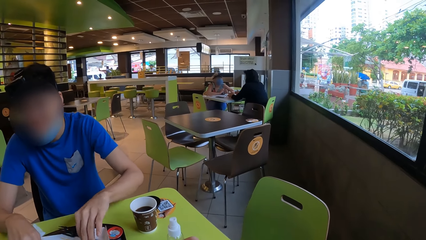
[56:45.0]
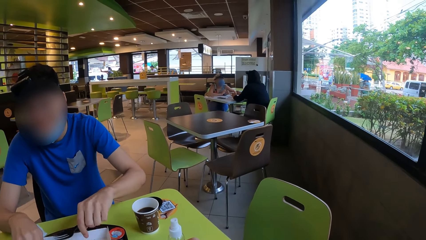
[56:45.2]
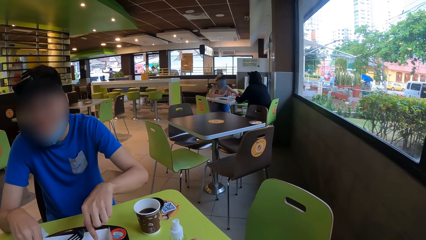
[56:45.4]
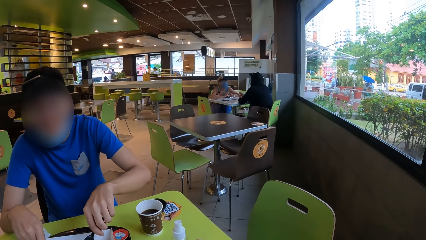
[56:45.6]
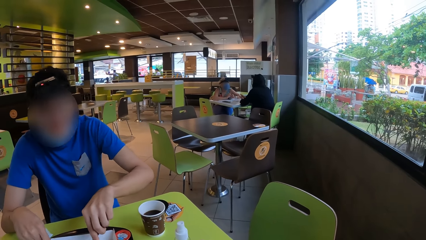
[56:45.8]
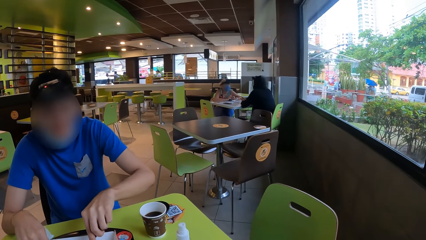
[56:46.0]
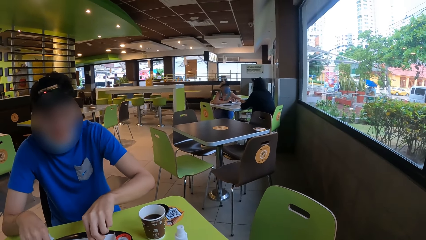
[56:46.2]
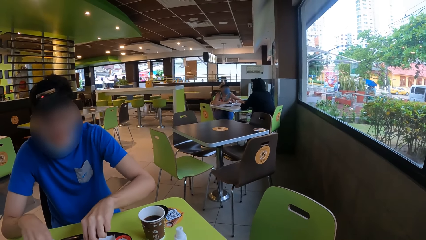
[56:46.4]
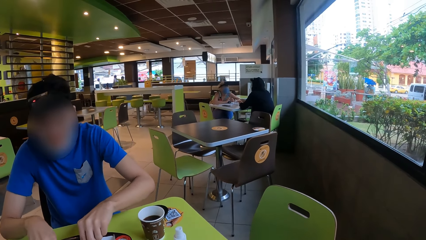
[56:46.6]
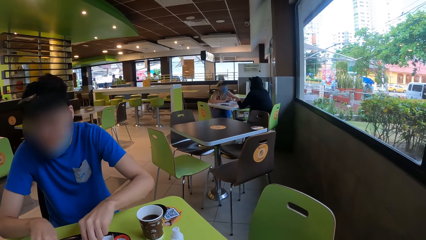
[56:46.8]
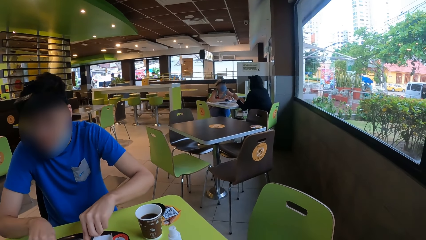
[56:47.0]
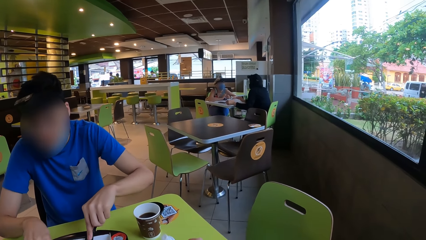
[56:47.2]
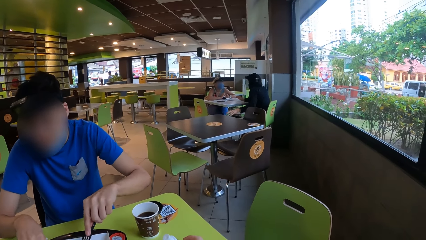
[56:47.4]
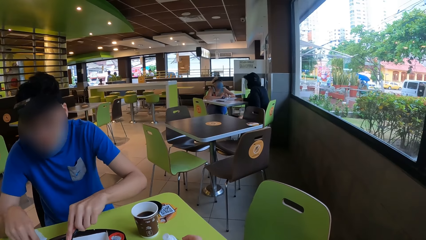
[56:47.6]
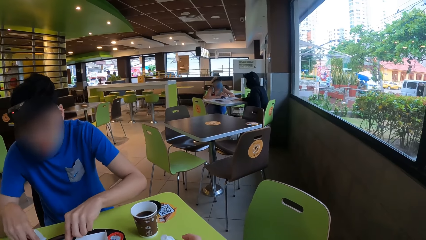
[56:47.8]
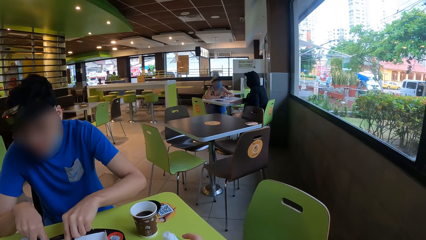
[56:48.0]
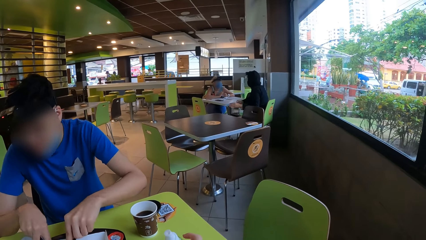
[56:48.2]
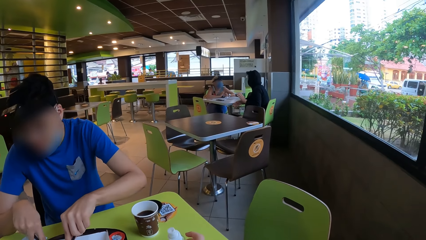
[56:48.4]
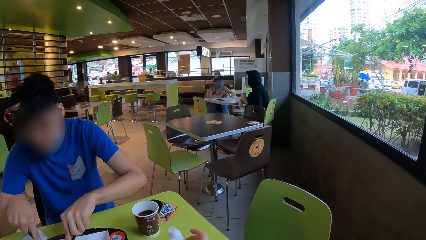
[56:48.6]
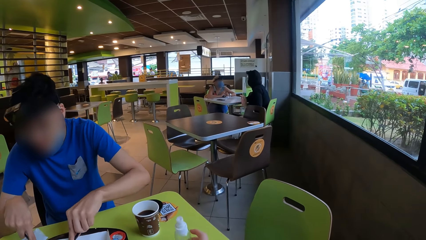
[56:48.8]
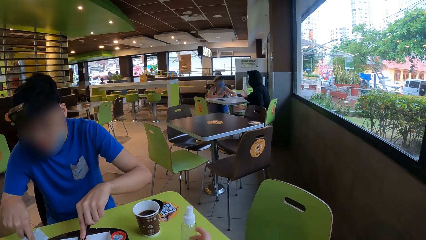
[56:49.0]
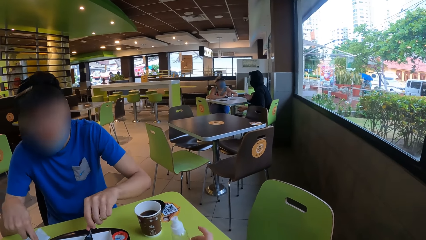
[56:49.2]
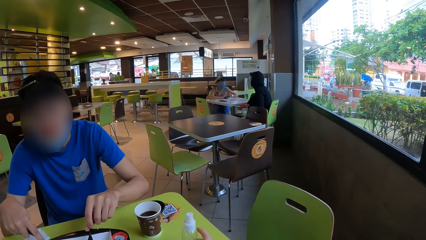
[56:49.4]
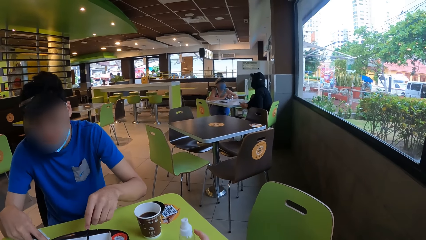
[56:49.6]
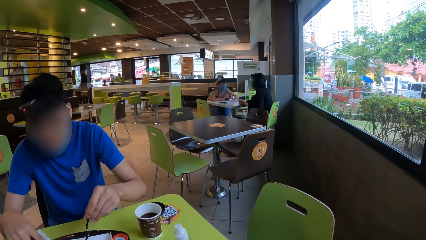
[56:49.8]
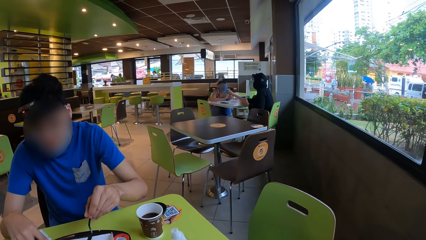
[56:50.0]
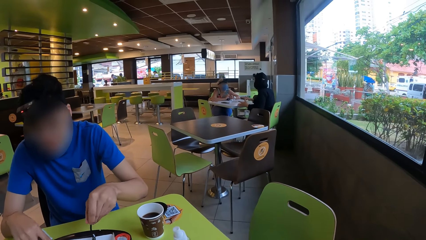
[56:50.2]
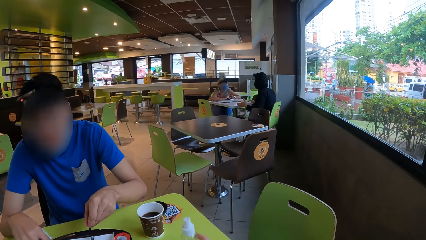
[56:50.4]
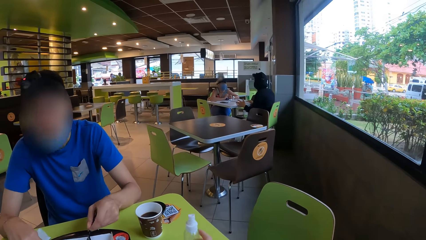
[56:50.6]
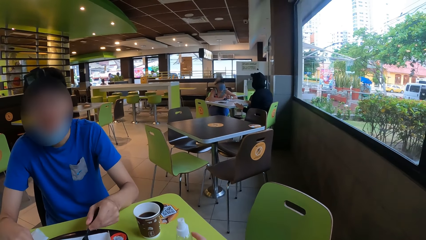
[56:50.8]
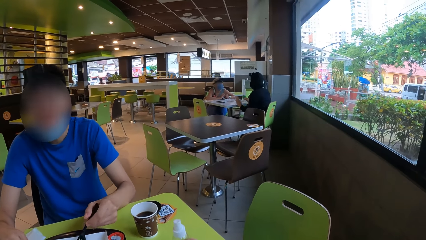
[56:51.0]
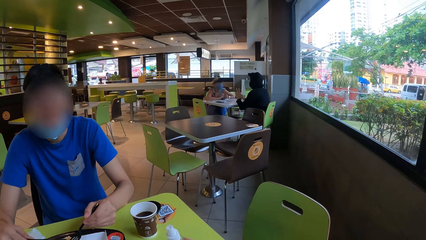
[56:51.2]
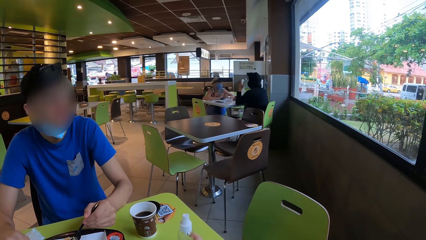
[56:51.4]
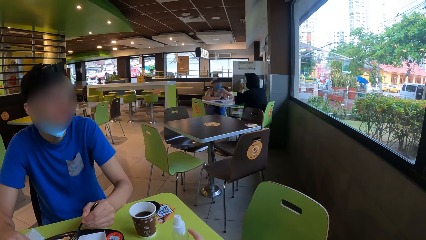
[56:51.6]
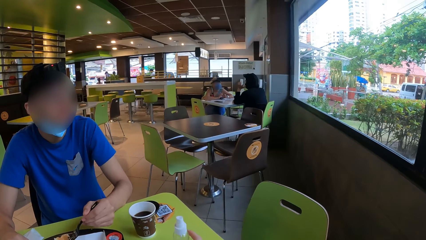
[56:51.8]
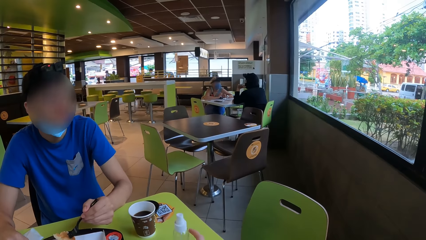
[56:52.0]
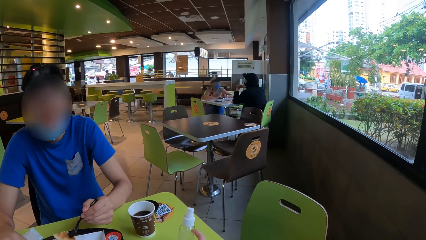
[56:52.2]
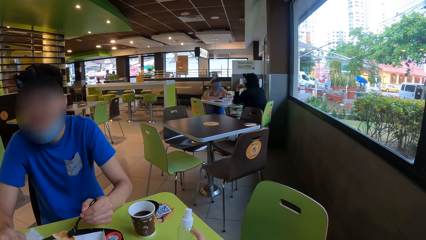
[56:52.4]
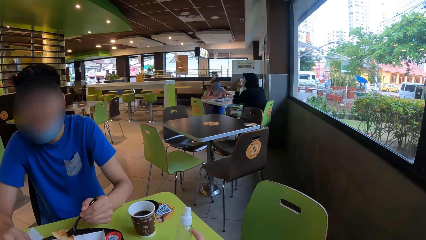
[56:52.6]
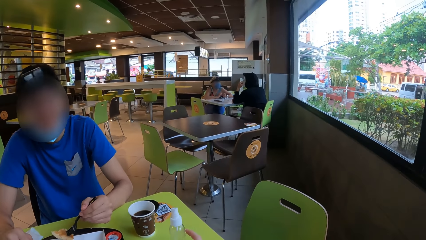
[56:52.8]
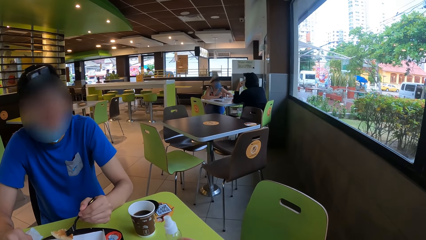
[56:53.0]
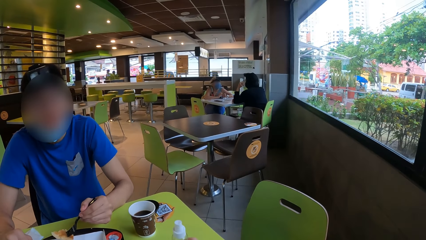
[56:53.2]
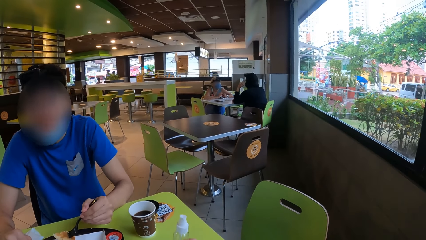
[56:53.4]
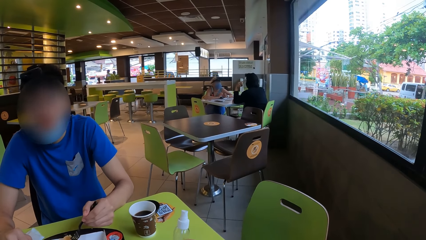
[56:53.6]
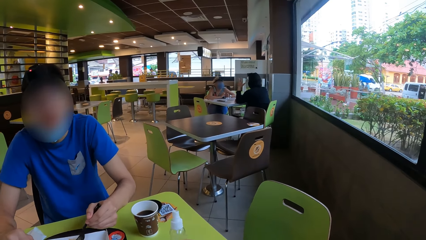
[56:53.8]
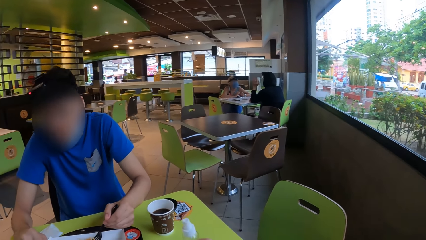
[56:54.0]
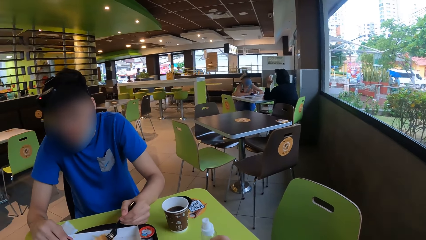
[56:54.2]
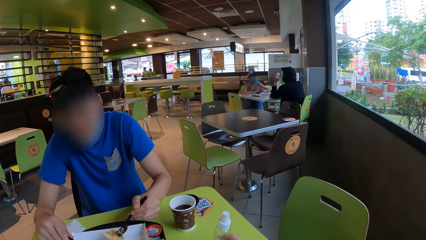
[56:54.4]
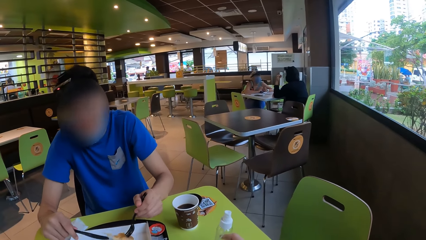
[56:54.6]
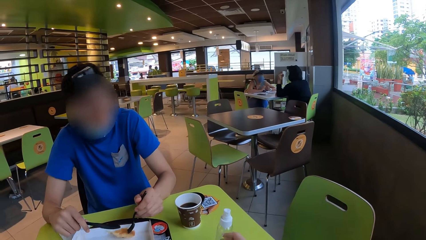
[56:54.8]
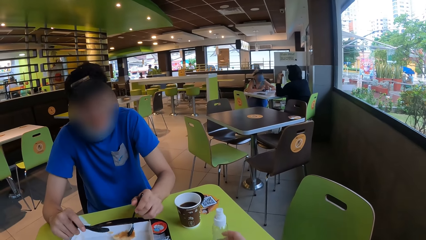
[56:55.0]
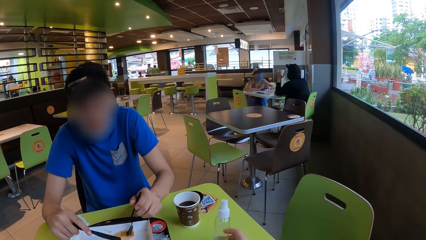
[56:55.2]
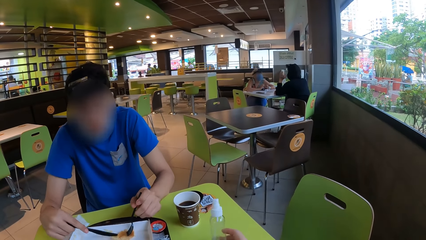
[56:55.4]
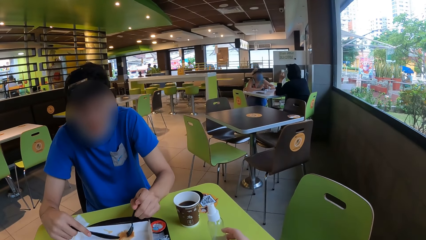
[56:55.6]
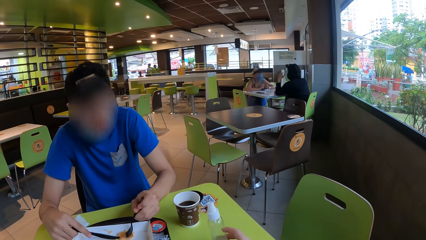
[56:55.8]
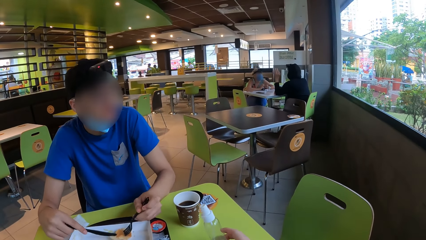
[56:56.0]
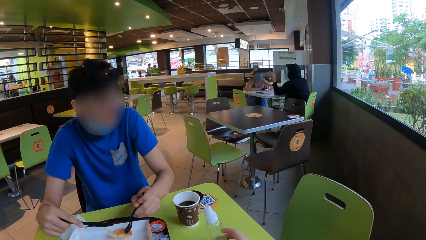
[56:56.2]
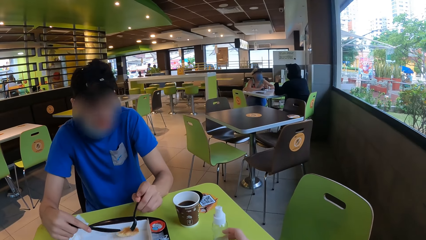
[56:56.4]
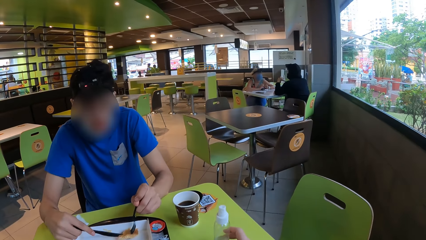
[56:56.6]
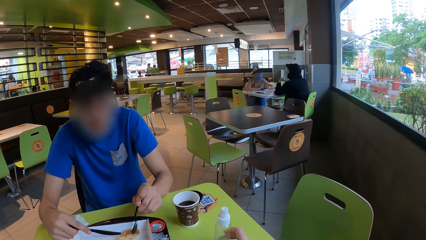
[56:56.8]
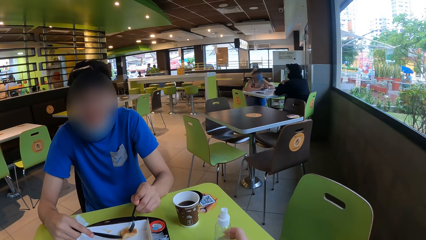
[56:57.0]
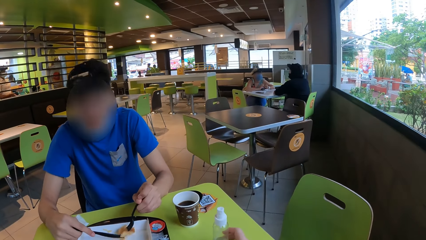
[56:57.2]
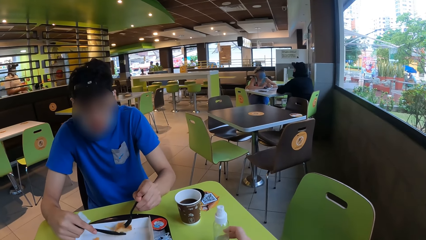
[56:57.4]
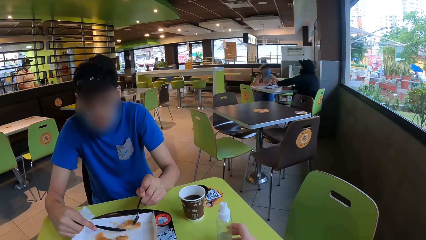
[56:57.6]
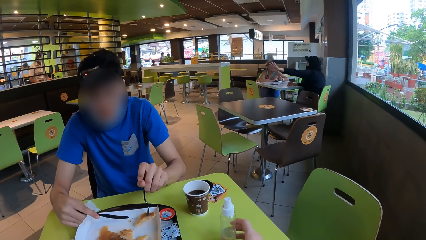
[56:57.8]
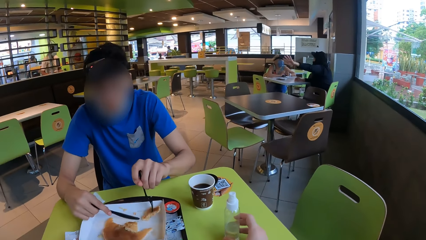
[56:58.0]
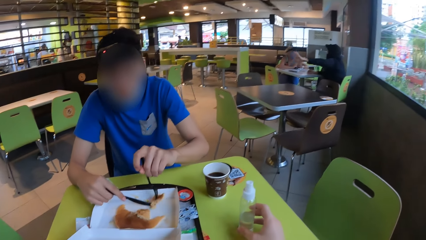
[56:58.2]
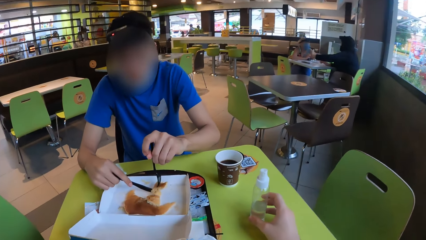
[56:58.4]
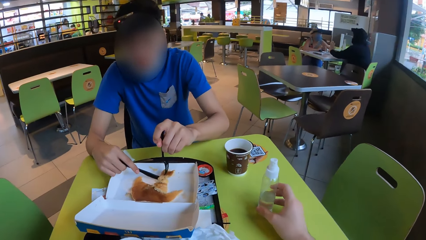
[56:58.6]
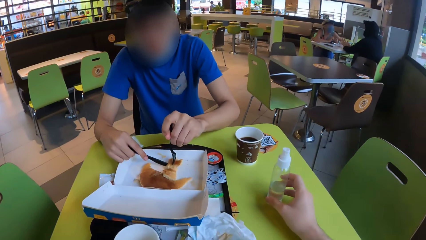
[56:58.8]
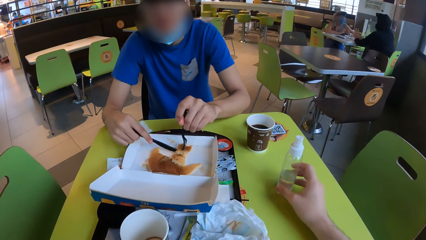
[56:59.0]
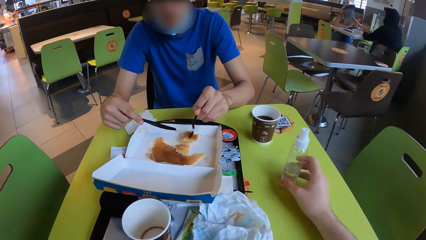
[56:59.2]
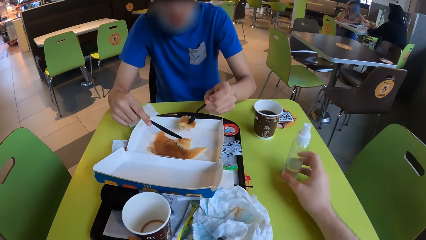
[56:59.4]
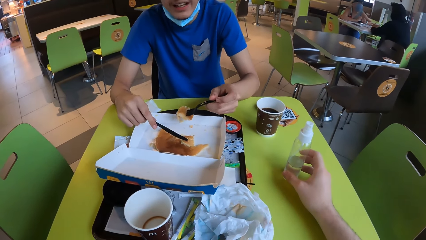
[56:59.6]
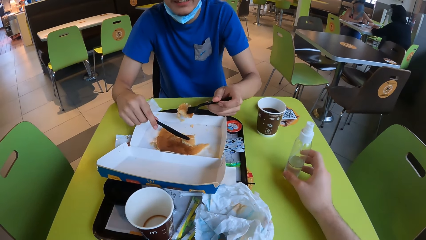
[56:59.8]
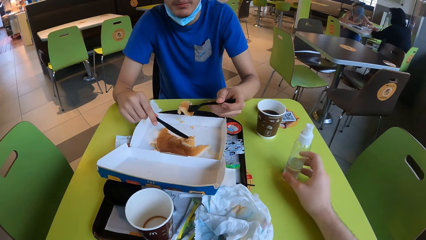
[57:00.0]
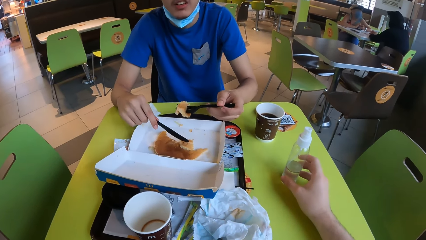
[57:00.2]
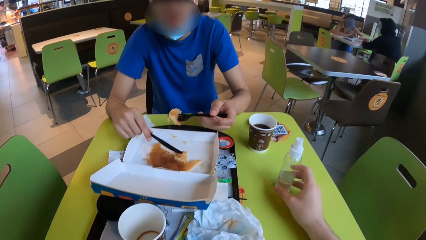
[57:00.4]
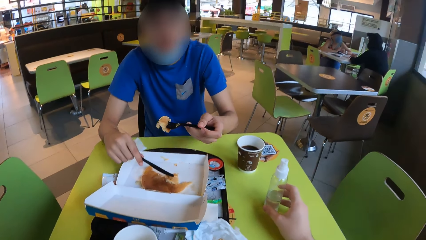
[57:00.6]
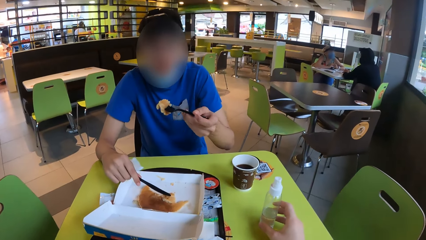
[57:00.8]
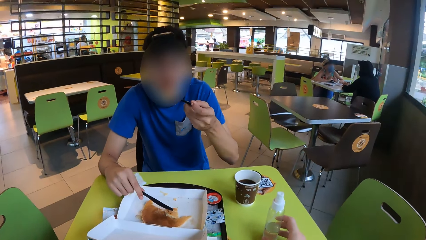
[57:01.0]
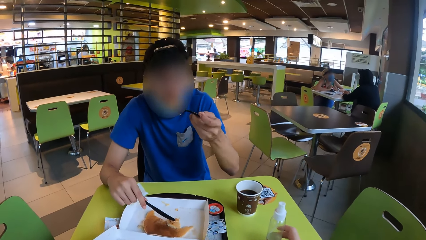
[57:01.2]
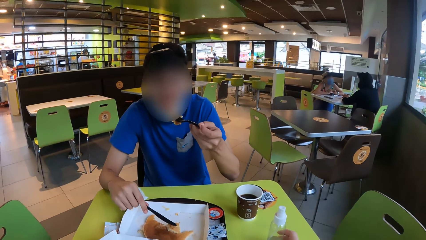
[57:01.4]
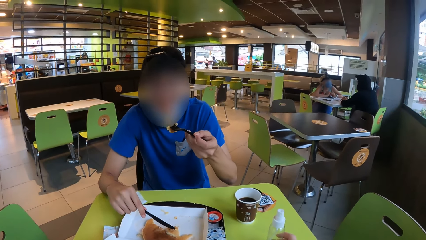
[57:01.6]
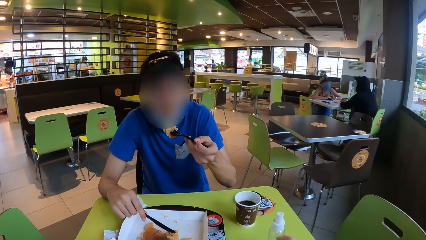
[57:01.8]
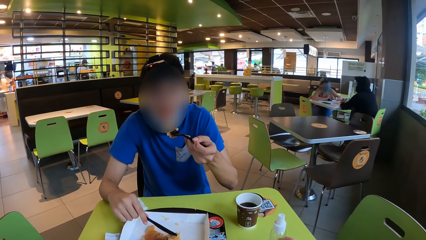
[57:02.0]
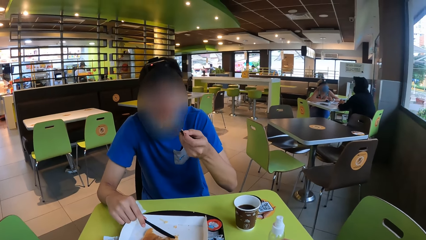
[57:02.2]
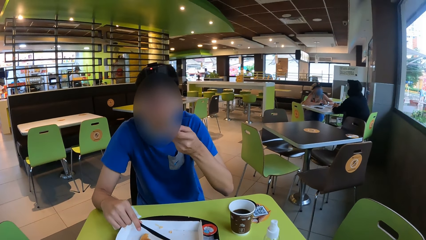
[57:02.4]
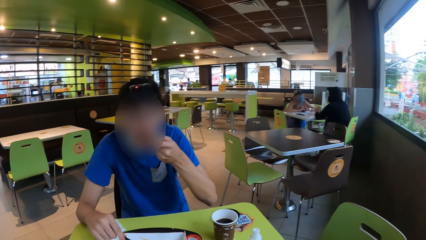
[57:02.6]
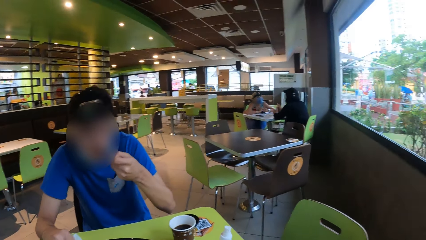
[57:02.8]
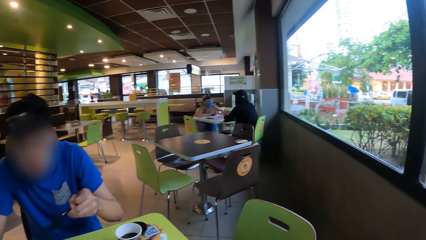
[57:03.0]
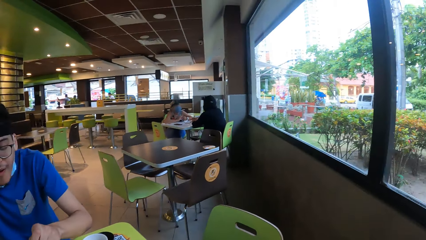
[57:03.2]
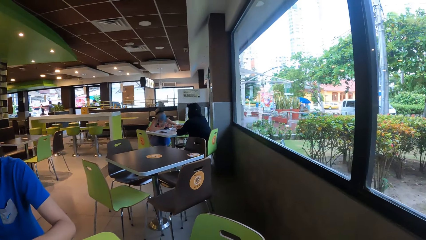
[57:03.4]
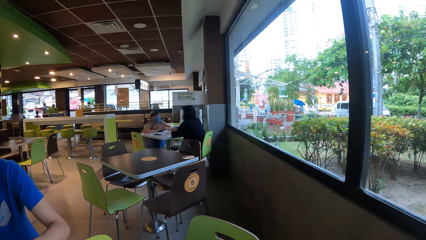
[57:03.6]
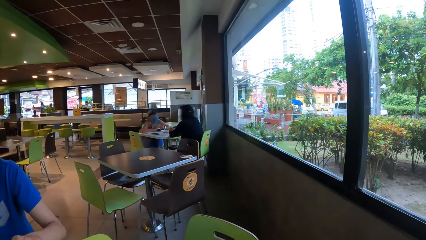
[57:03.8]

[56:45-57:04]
A man picks up a fork or fork spoon. The man cuts a pancake with a knife. The camera wearer looks around. The man picks up a piece of the pancake with the fork. The camera wearer moves a bottle. They hold the bottle with the right hand. The man moves the piece of pancake. The man takes food into his mouth with the fork spoon.
